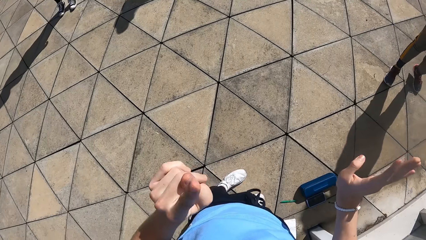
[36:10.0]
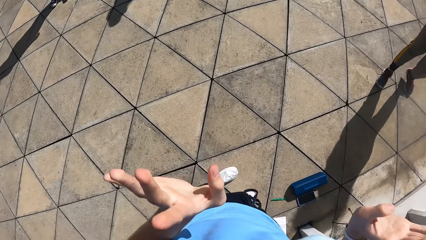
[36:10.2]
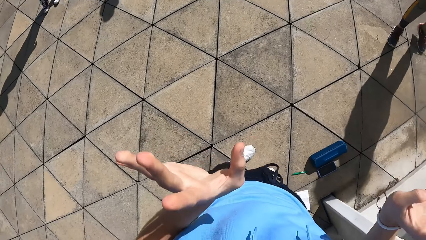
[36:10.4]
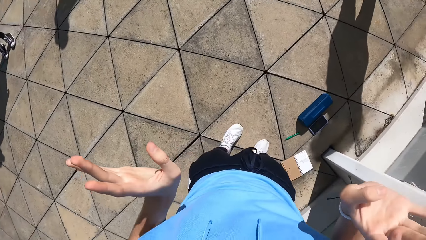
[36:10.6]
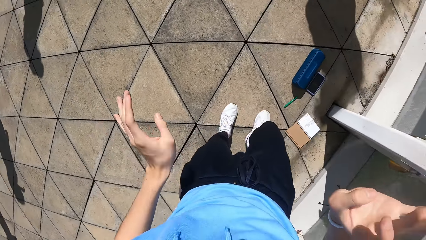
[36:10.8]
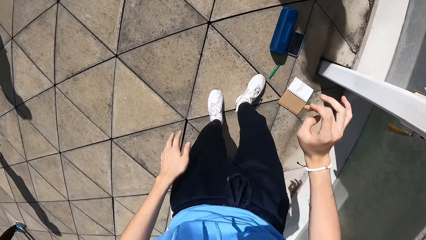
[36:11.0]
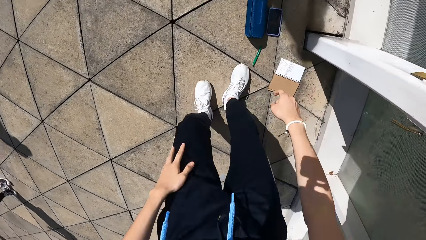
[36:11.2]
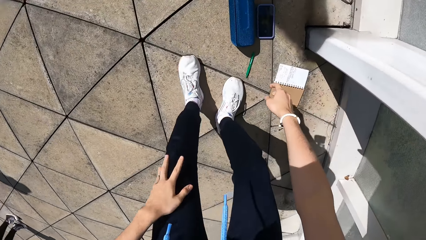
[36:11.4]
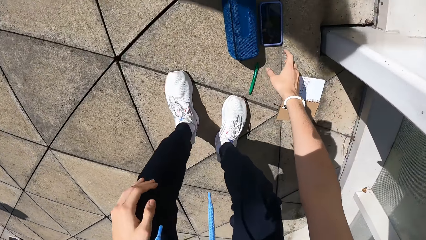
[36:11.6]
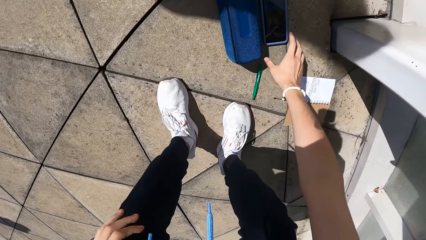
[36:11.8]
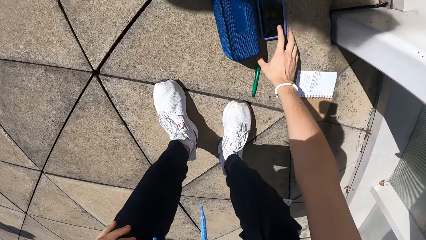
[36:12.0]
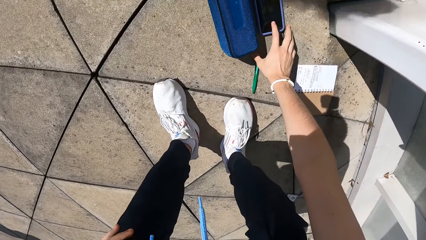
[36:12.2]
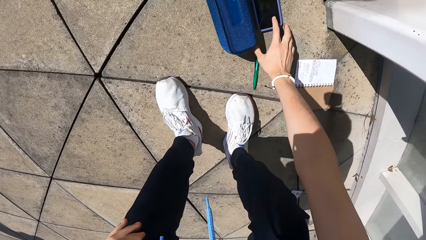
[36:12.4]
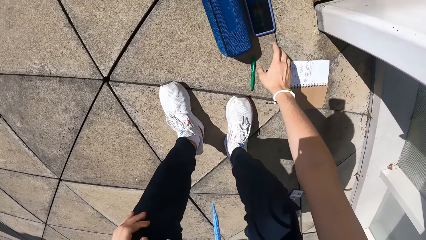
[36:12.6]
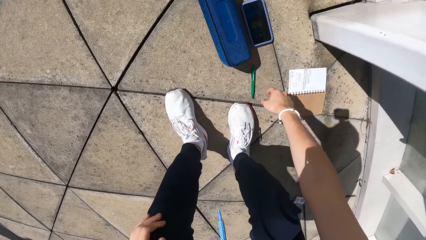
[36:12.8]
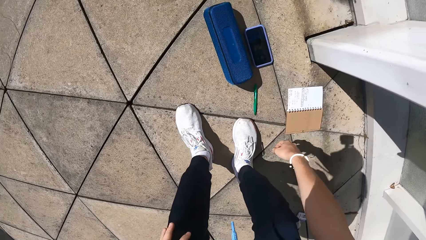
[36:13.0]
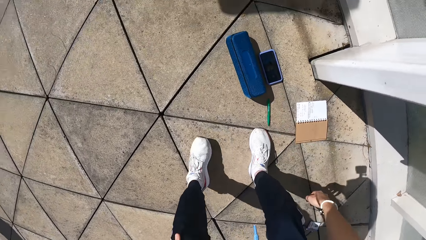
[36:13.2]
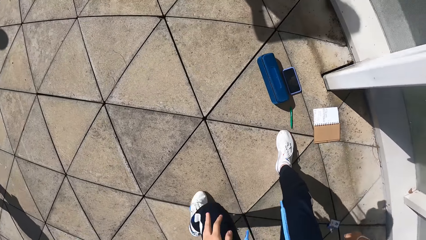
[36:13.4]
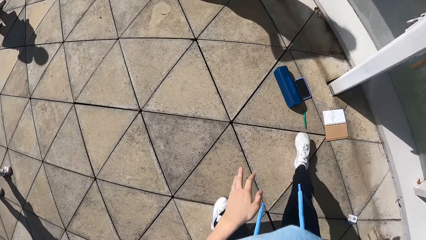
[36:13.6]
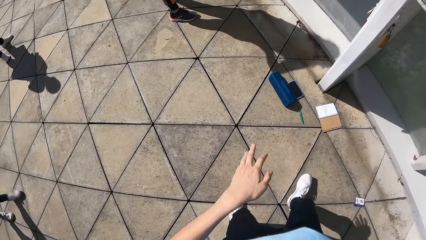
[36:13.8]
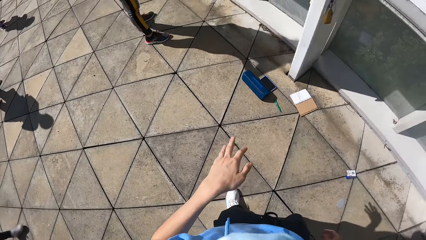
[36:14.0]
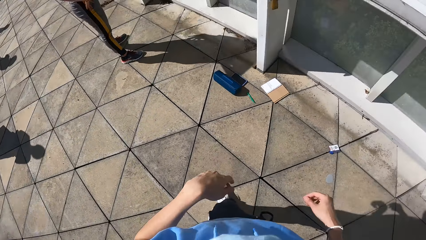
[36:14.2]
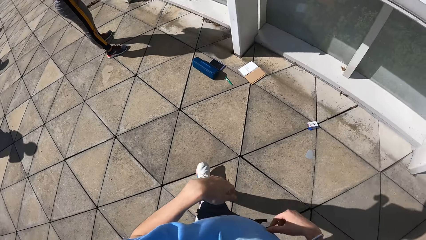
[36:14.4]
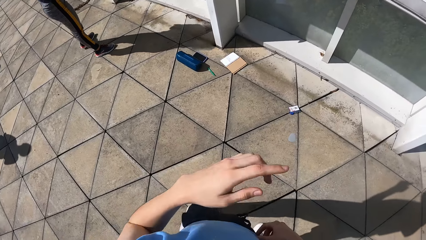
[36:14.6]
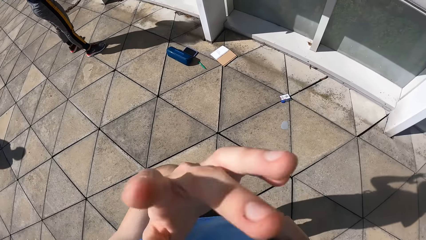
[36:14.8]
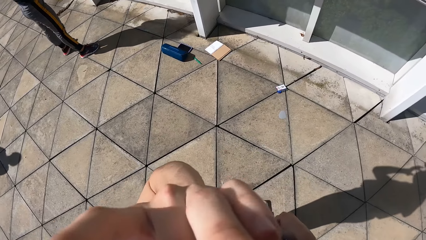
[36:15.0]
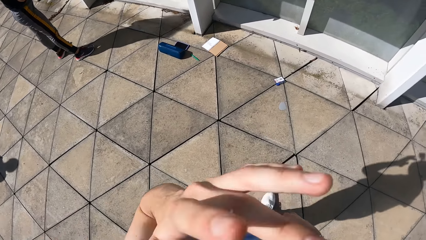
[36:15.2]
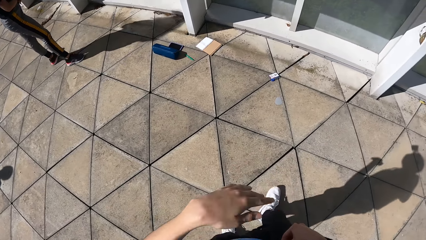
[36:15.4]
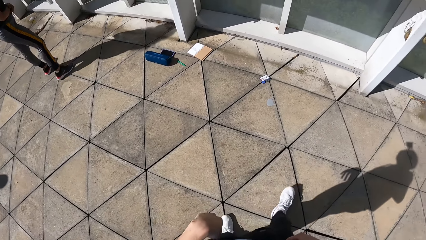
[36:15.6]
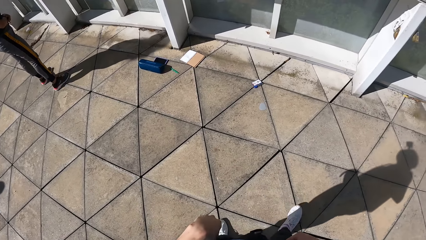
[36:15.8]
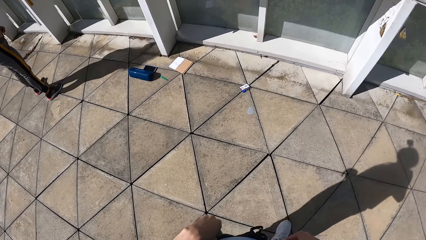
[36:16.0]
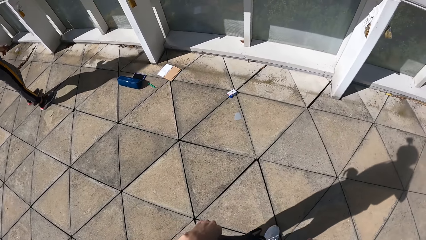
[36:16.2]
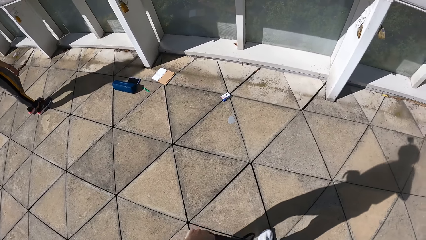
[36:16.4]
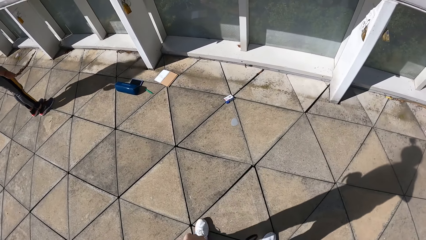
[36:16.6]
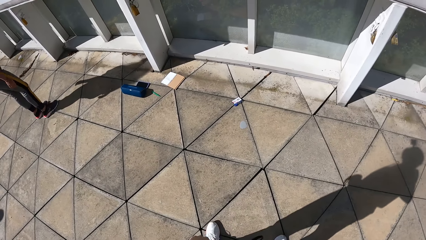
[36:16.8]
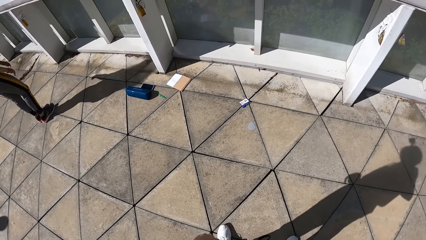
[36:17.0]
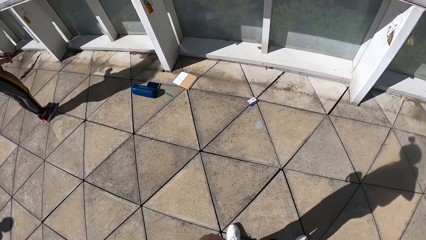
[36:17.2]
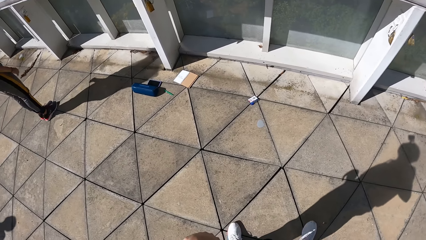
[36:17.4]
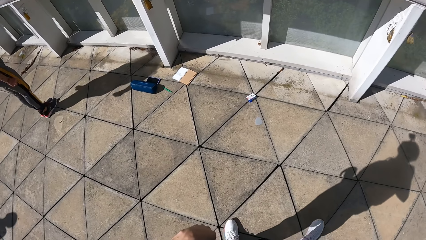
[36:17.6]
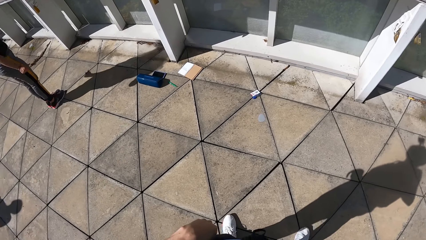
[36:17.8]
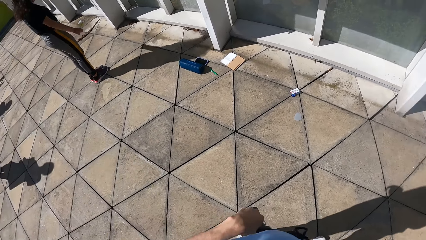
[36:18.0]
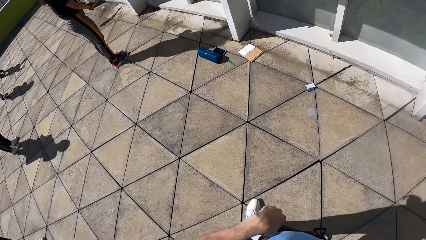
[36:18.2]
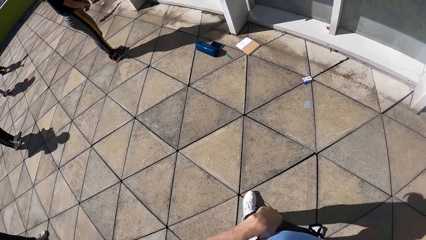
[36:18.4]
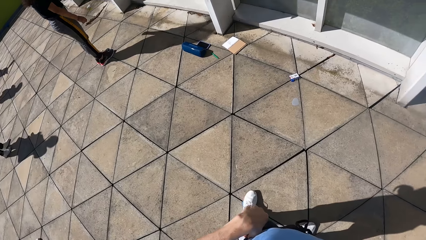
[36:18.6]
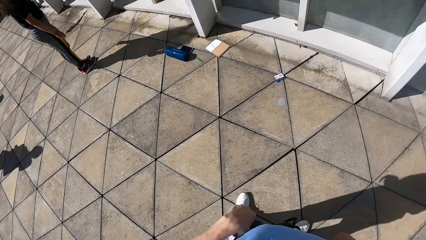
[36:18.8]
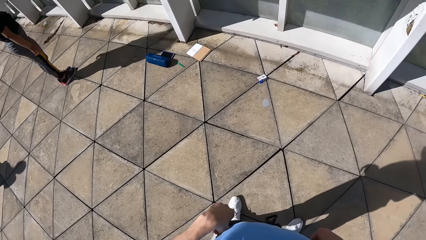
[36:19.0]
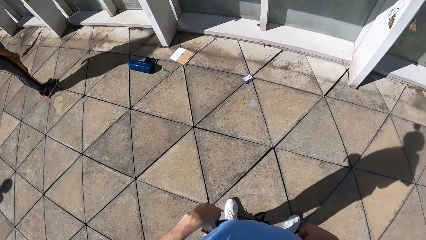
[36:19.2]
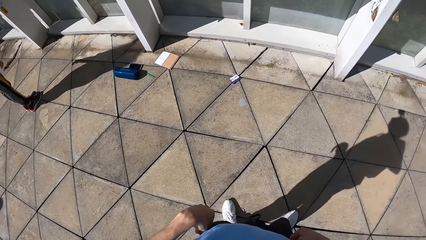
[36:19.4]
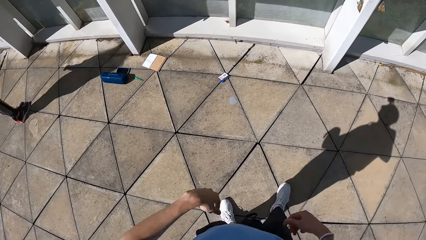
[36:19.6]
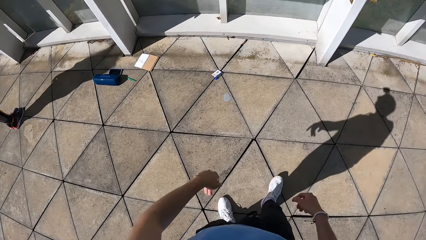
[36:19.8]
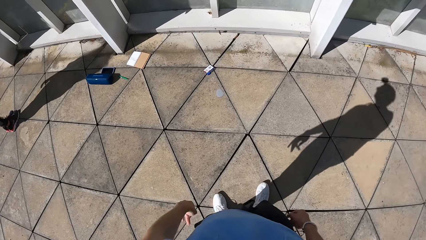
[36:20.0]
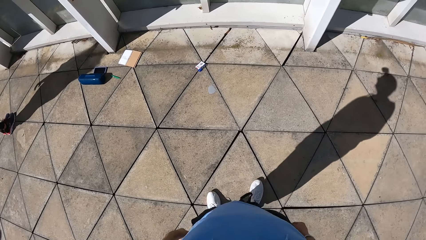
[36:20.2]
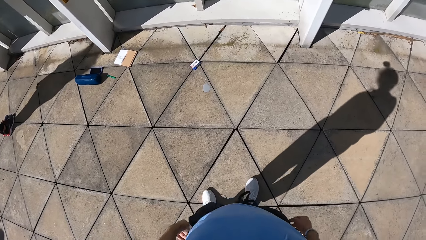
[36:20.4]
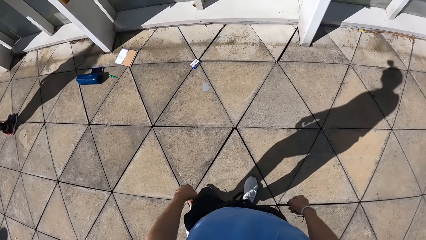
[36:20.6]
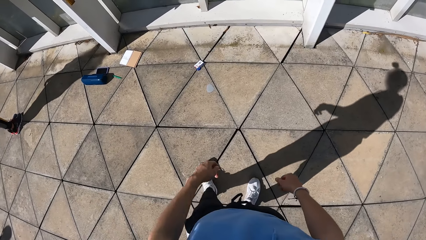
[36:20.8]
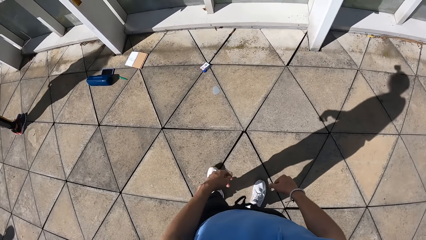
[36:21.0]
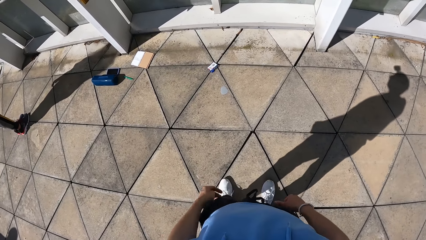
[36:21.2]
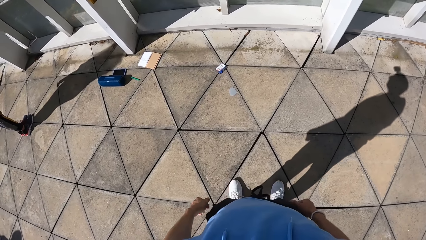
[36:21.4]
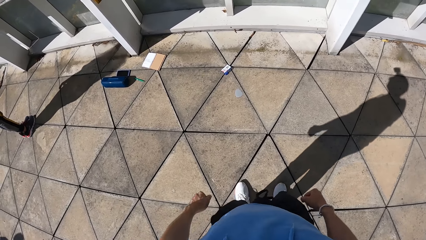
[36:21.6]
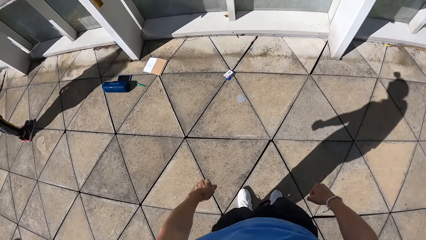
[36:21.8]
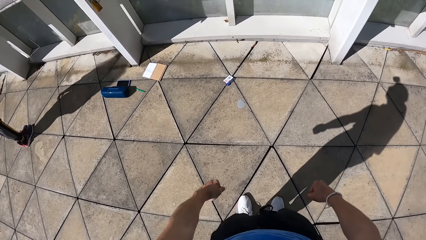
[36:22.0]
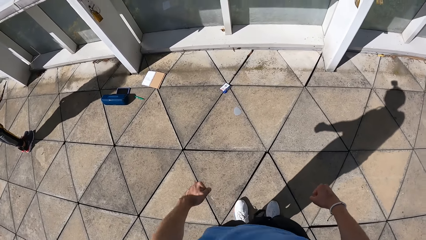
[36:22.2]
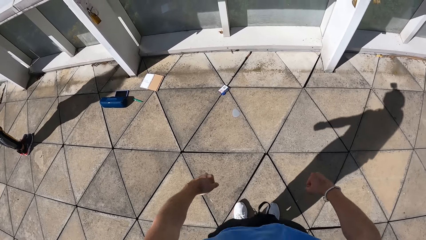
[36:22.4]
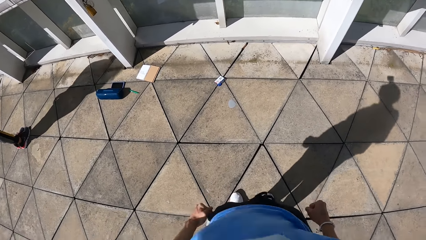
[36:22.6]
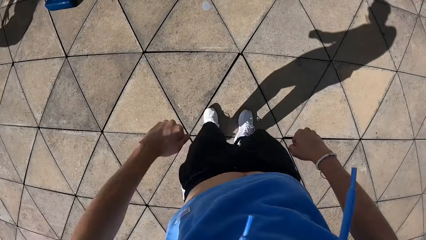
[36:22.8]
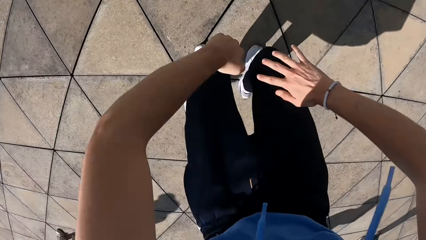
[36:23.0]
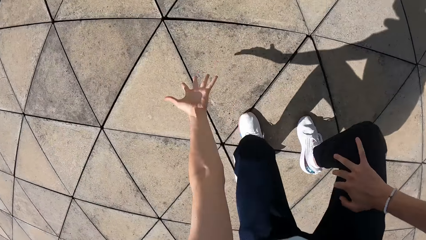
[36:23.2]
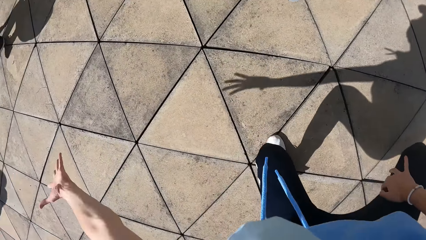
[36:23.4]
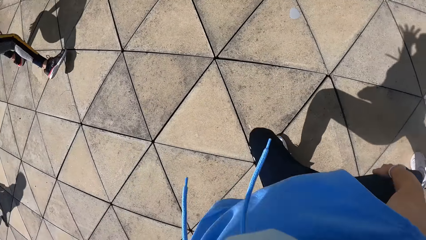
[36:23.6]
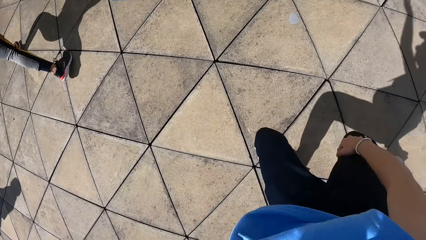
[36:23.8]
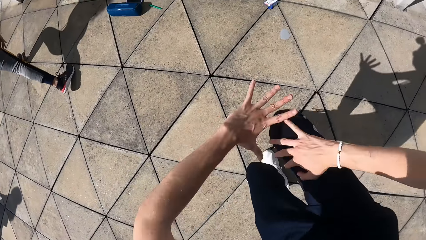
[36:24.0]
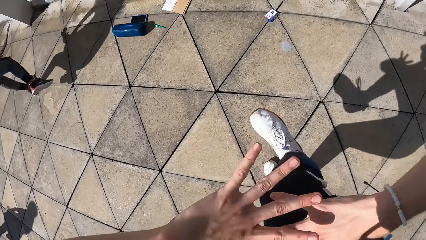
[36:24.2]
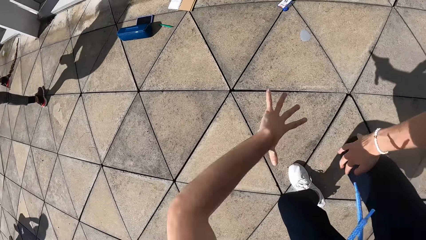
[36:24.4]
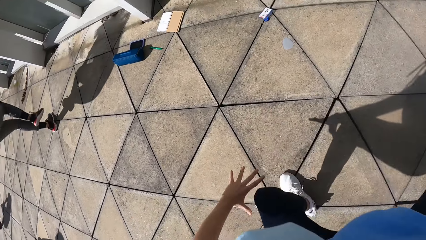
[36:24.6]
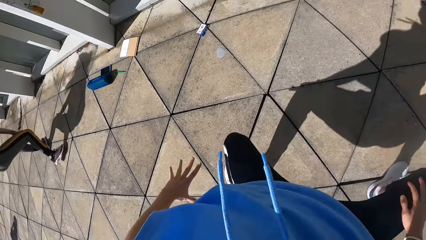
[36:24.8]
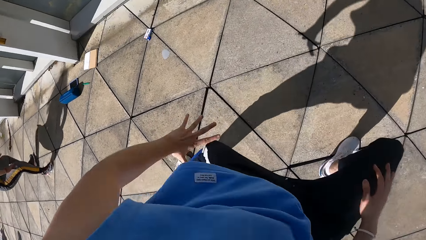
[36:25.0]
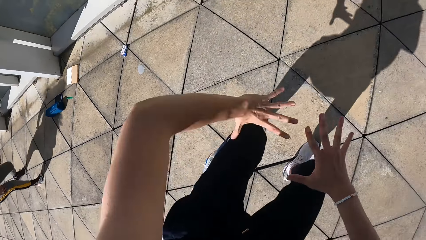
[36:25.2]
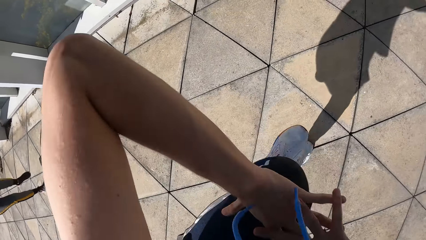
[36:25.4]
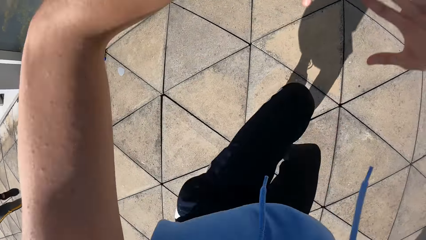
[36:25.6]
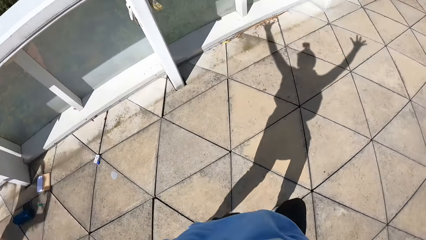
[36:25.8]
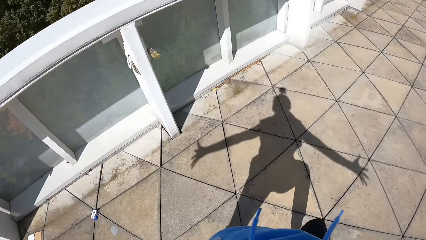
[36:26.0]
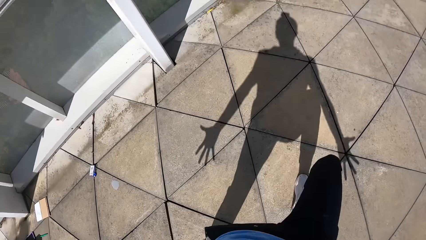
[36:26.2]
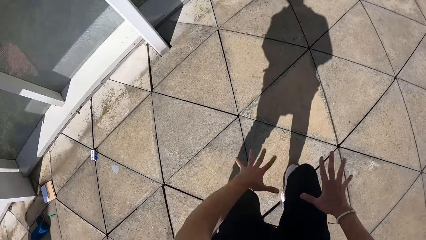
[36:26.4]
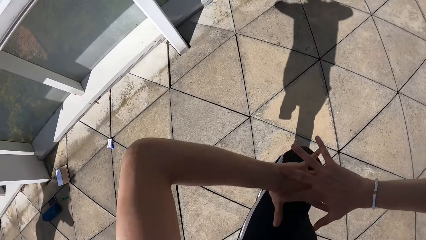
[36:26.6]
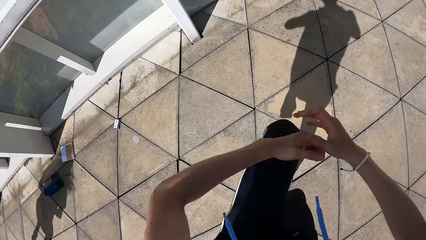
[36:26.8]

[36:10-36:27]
The camera wearer presses the phone on the floor with her right hand. She operates the phone. She moves the body. She dances.
